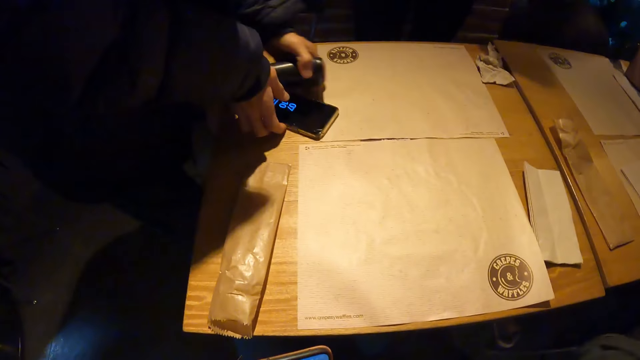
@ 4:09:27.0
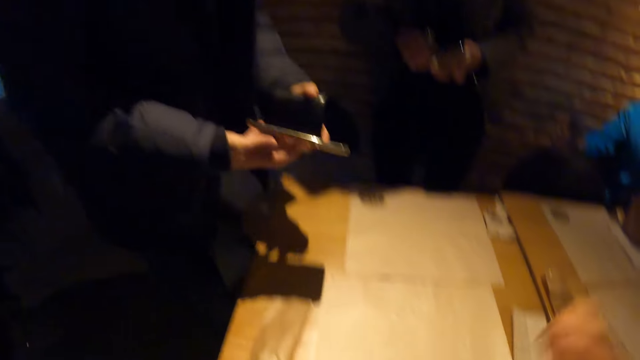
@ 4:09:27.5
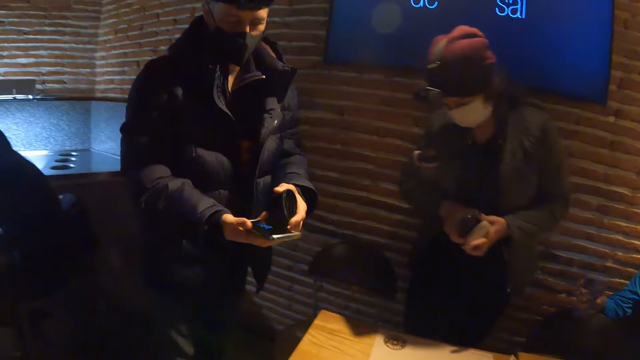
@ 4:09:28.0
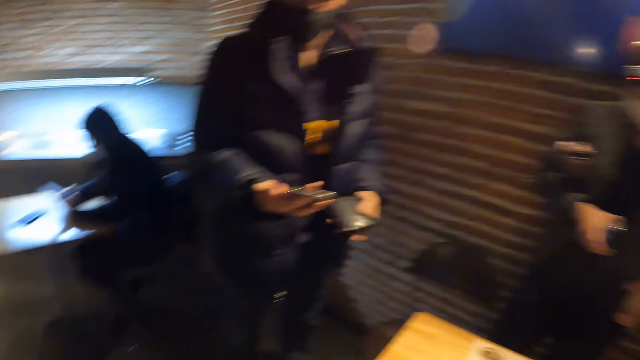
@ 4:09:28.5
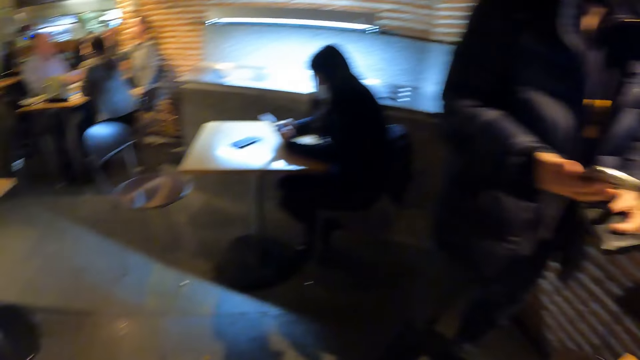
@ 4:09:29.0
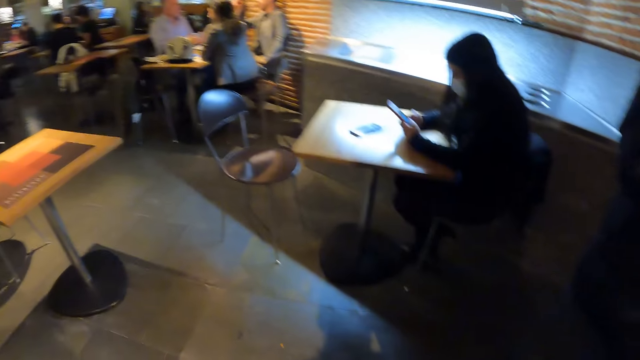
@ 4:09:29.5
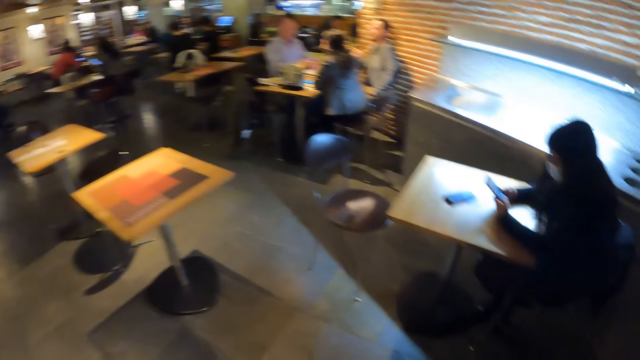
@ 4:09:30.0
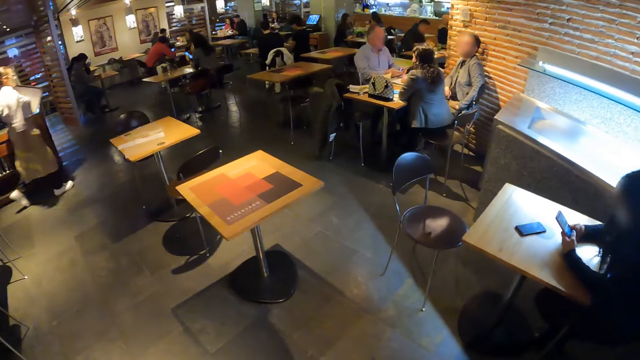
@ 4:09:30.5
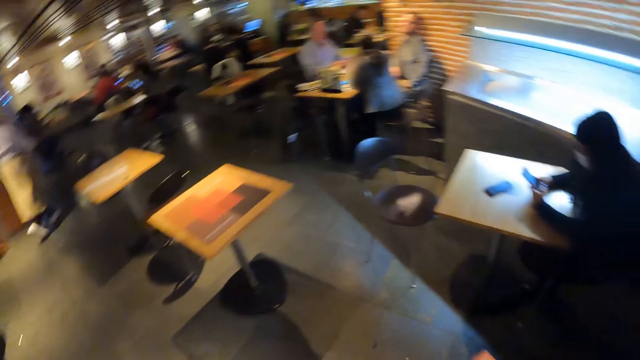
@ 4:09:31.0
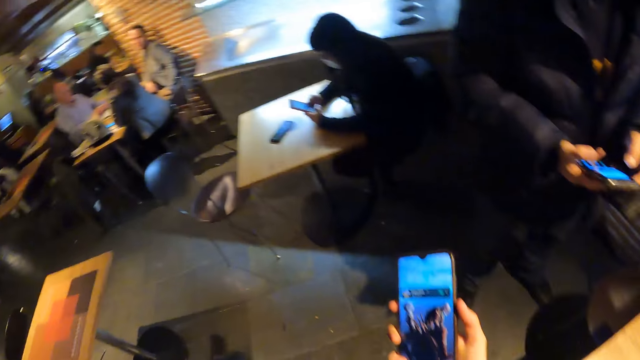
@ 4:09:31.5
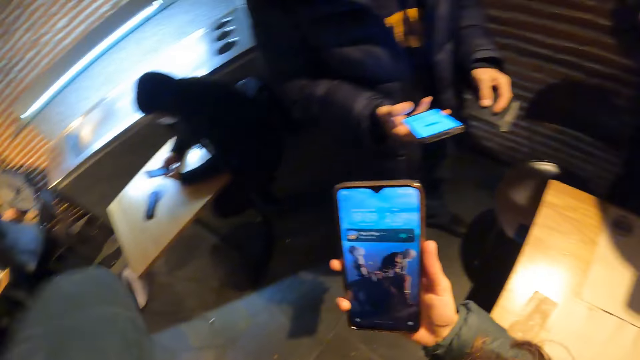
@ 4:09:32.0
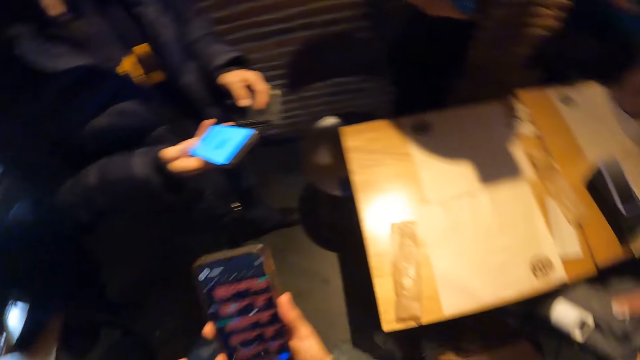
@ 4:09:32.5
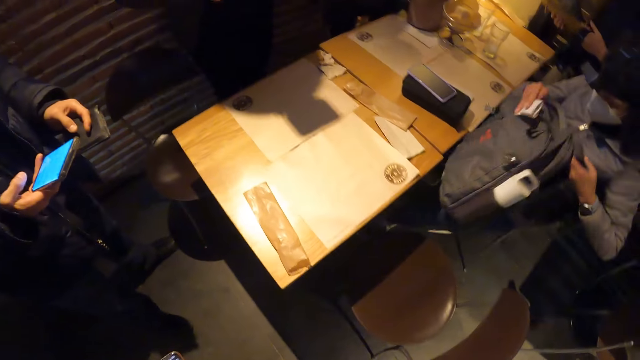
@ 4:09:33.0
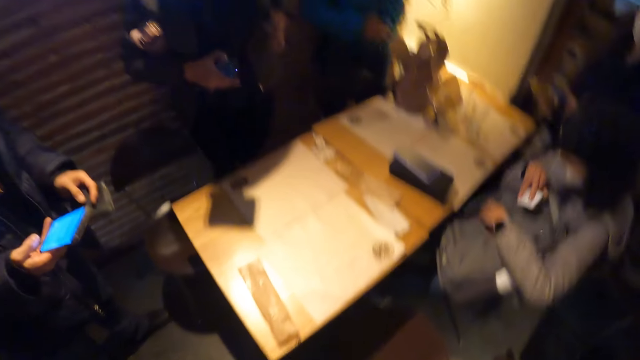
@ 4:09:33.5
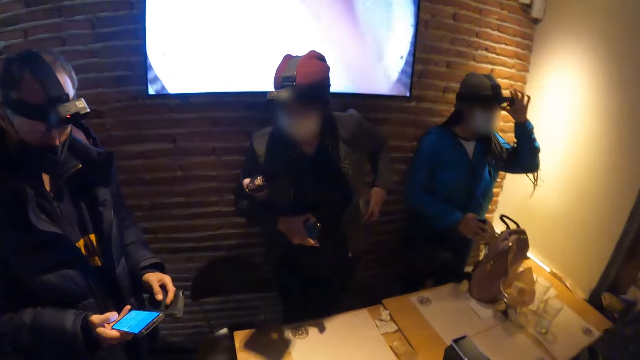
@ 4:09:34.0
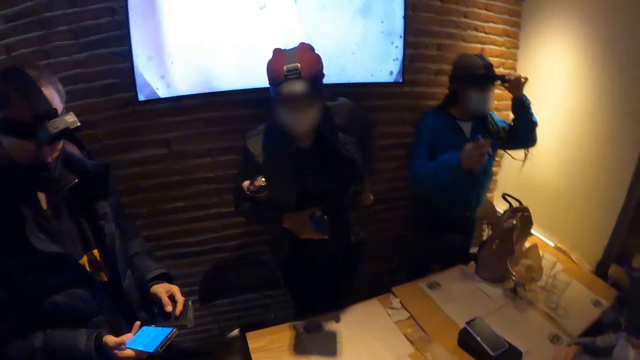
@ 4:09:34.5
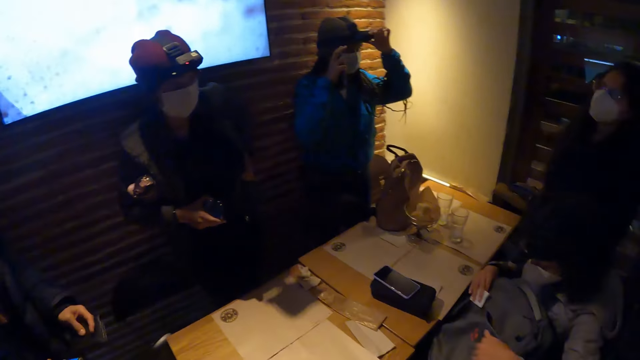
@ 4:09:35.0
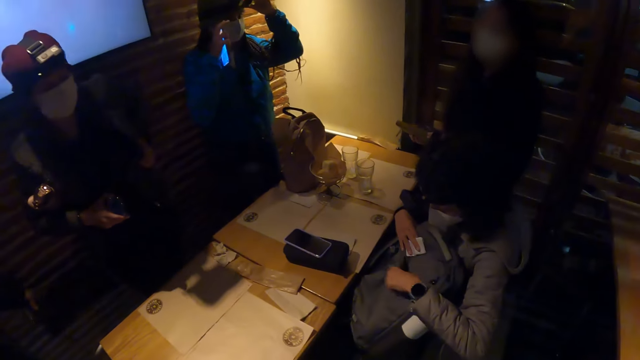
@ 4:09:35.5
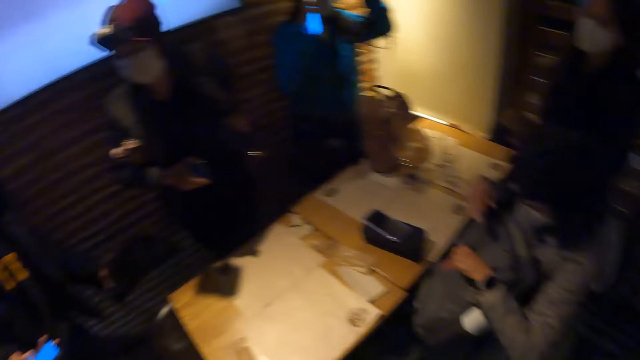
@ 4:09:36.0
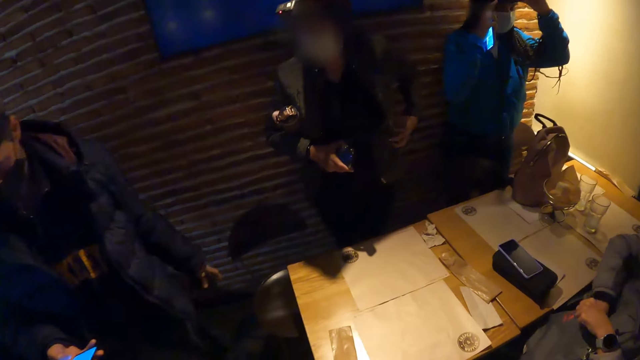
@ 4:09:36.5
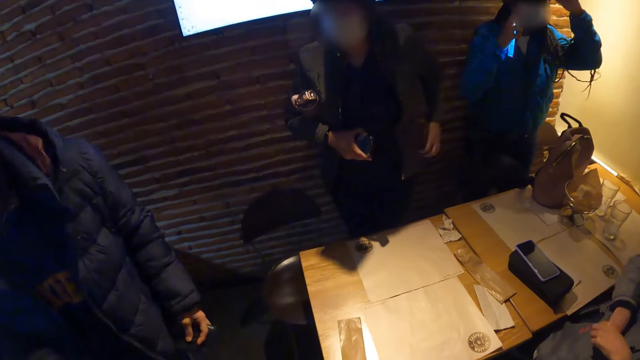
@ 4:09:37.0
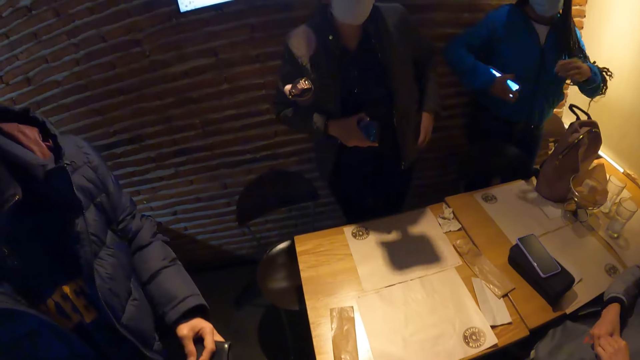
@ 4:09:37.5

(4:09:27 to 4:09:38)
The man carries the phone and purse with both hands. The man picks up the wallet and picks up the phone. The camera wearer looks around. They hold the phone with their right hand. They stare at the phone in their hand. They stare at the man and two other persons. A woman holds a phone with her right hand. The camera wearer looks around. Another woman puts a paper into a bag with her right hand.

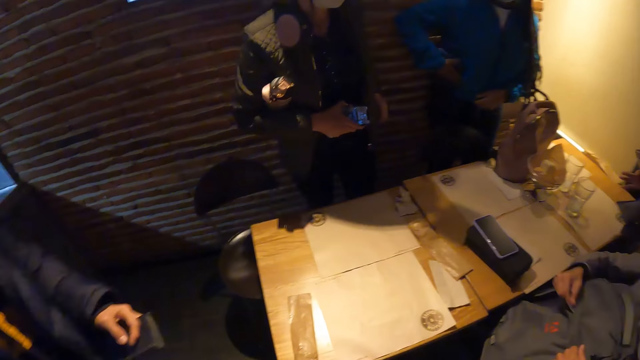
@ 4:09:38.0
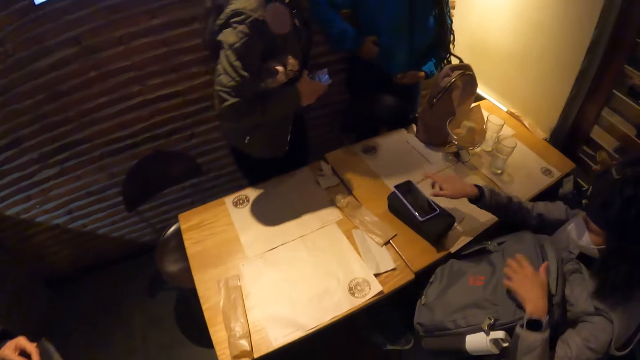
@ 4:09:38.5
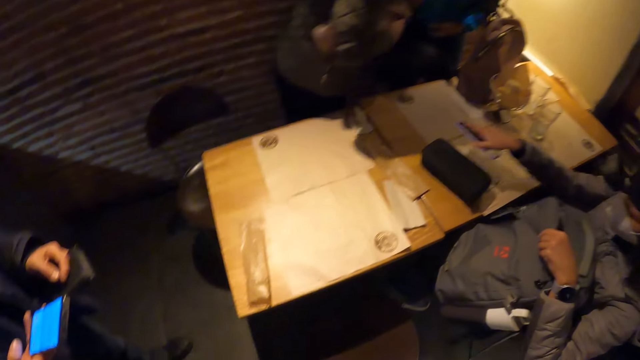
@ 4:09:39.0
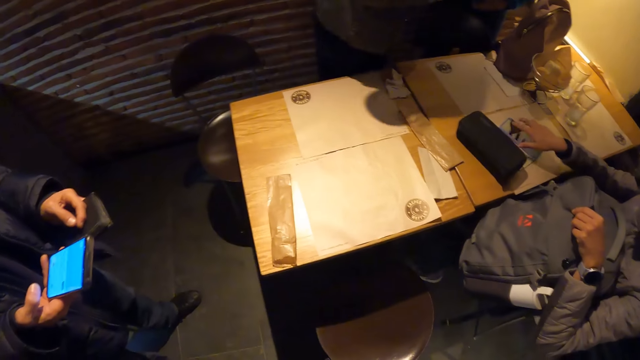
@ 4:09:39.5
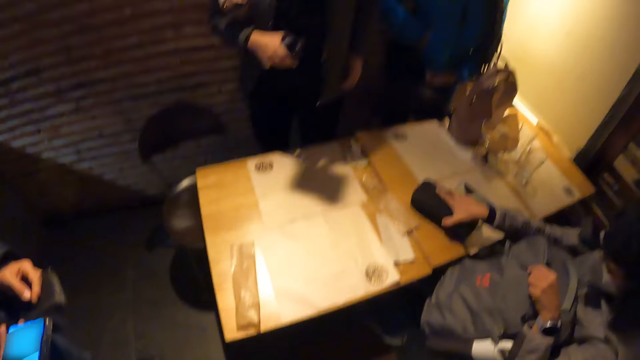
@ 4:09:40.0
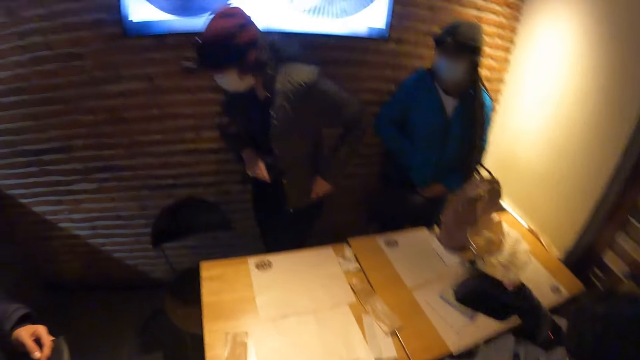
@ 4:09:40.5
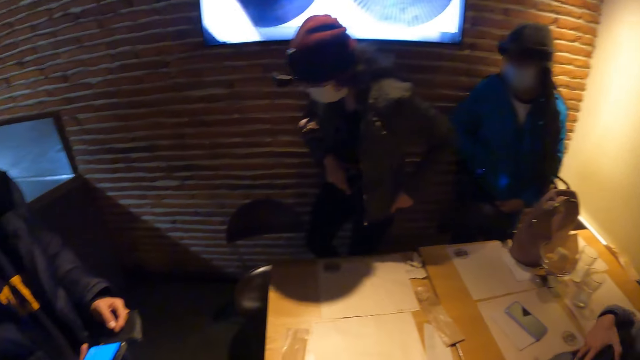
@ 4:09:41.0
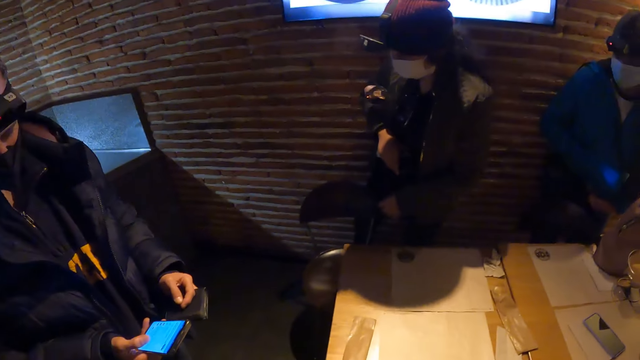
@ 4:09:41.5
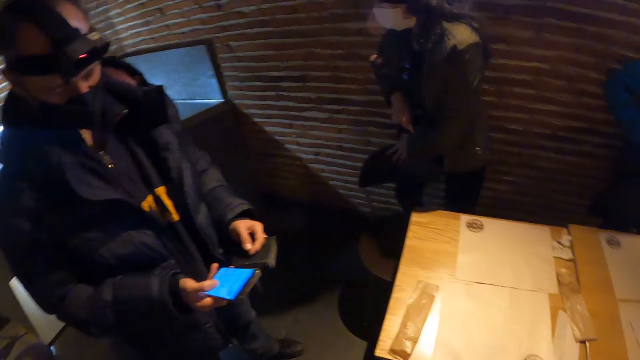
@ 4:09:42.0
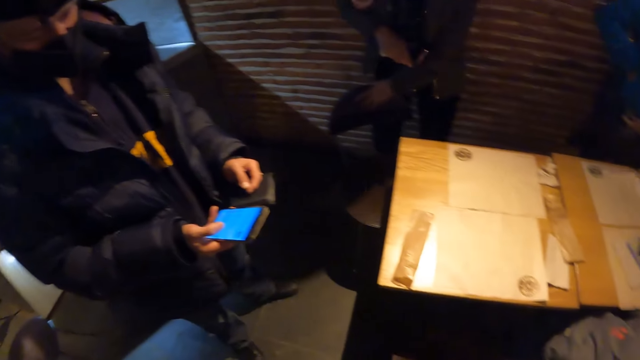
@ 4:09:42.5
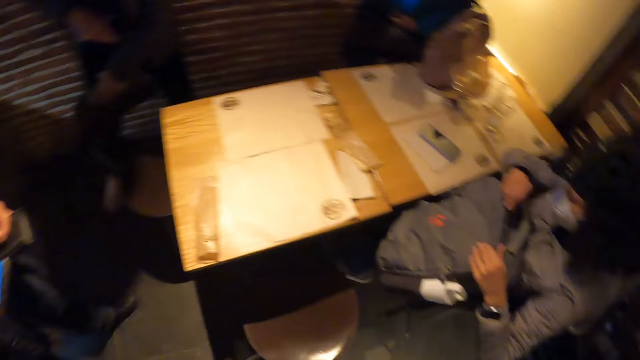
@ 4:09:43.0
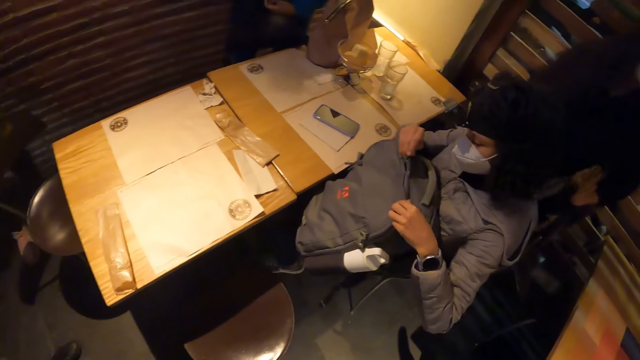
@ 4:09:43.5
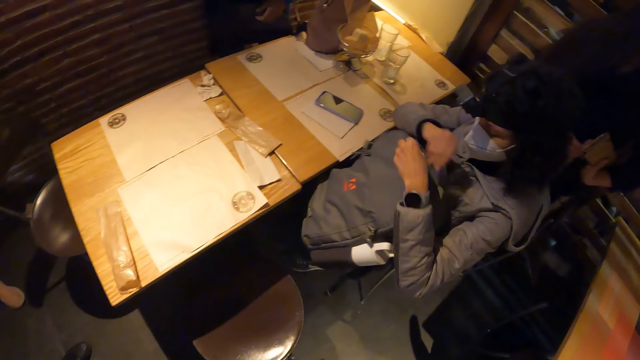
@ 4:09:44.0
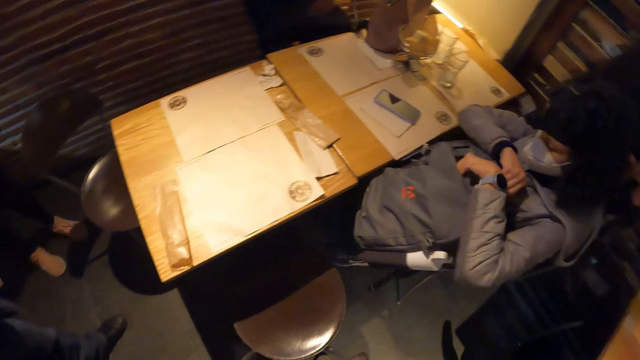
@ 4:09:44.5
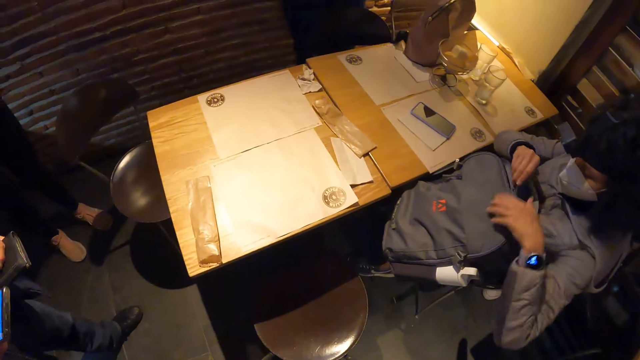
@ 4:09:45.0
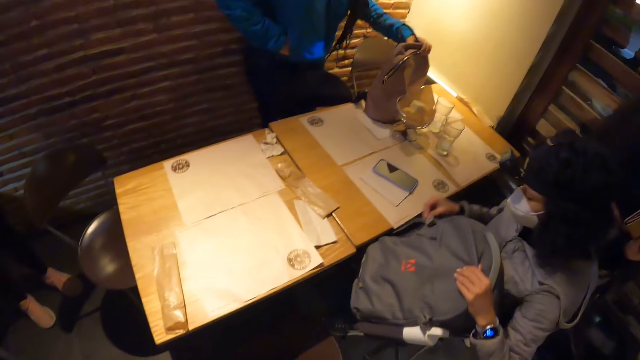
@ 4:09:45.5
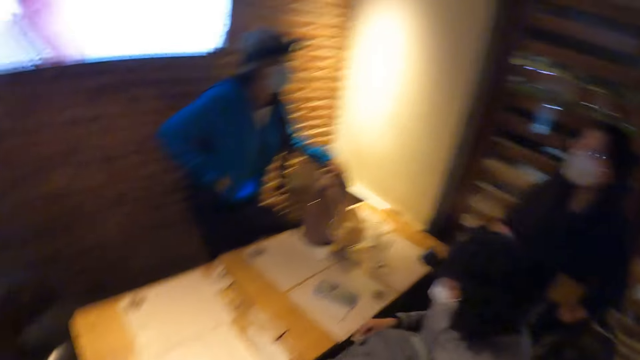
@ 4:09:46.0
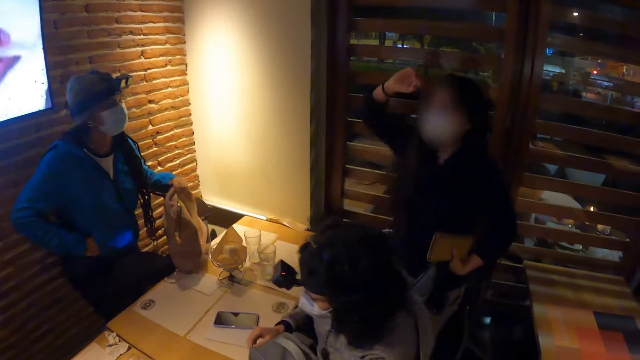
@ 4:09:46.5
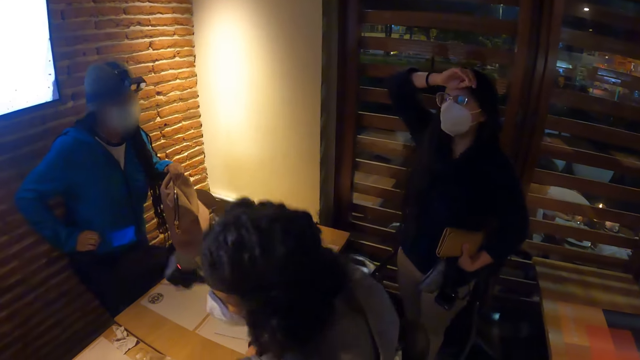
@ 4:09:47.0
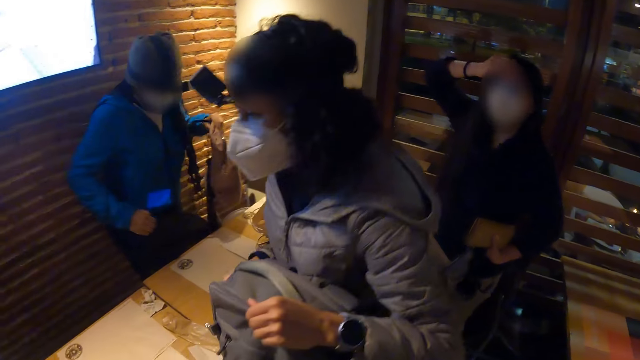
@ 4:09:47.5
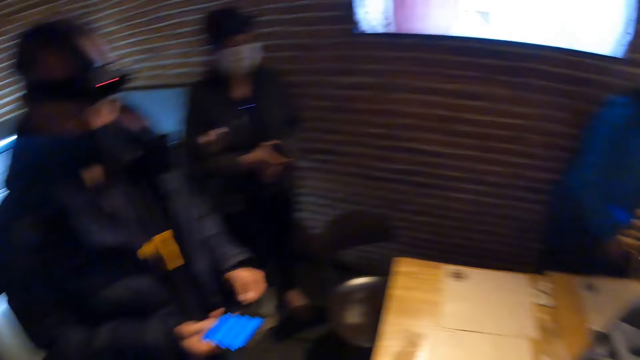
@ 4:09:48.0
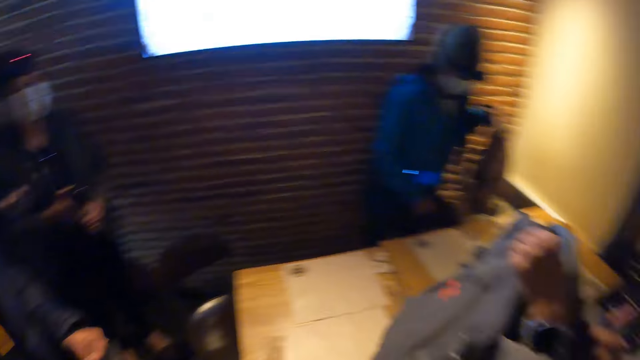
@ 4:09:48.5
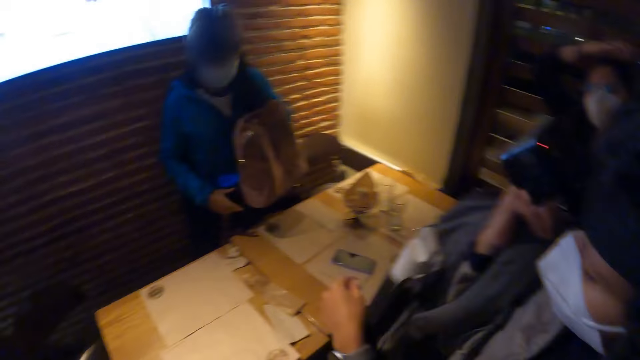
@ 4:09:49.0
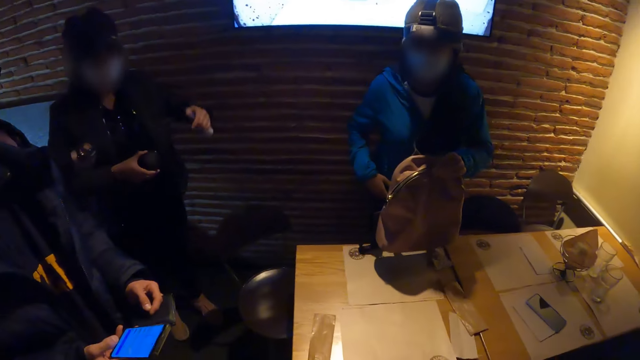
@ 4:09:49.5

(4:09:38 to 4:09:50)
The woman puts the phone in a coat with her right hand. Another woman moves a phone from the top of a box to the table with her right hand. The other woman carries the box from the table with her right hand and picks up the box. The camera wearer looks around. The man holds the phone in his right hand. The other woman closes the bag with both hands. The other woman stands from the chair.
